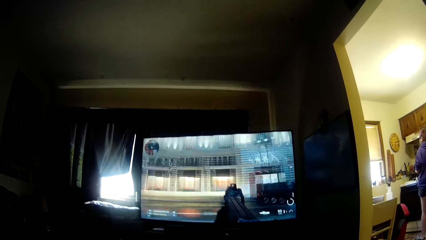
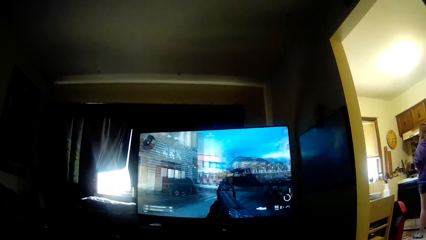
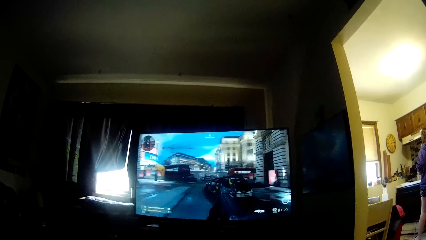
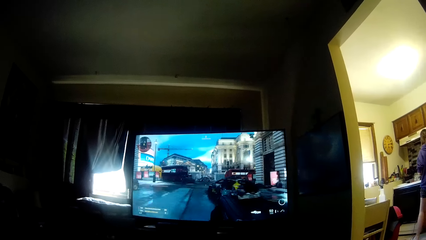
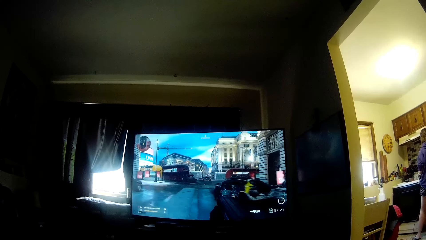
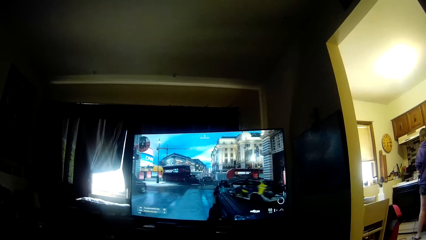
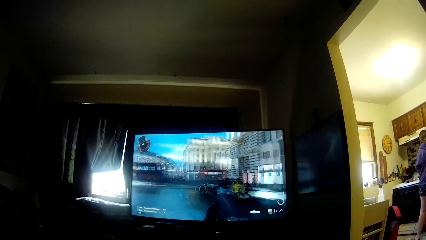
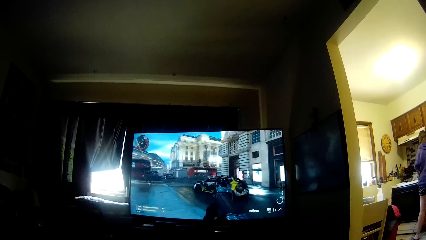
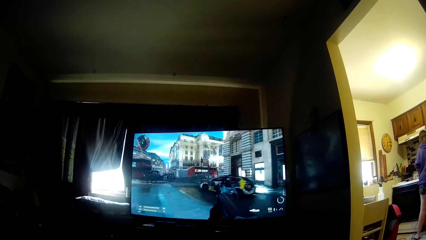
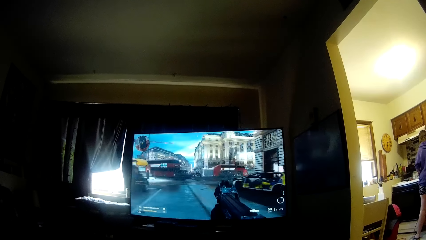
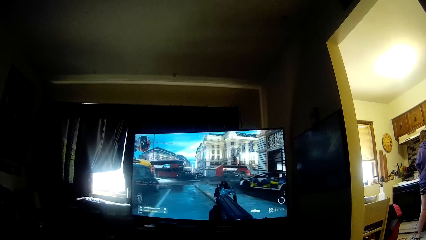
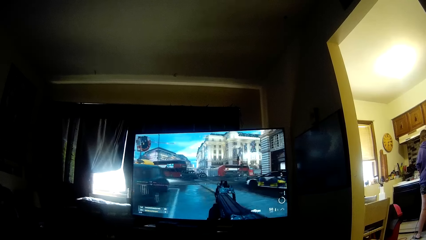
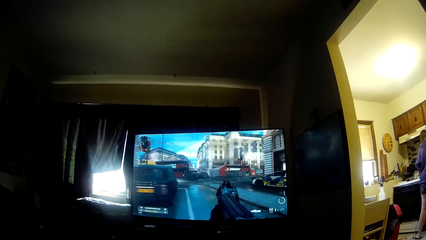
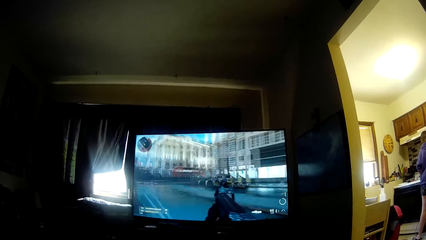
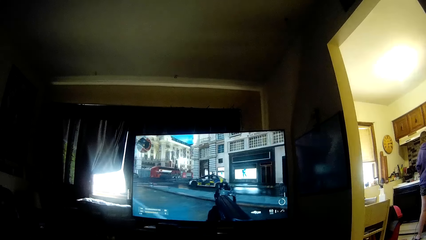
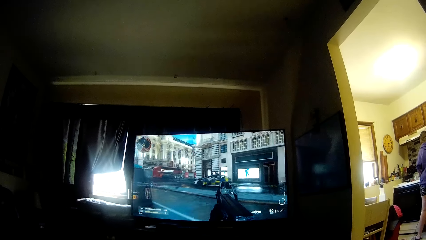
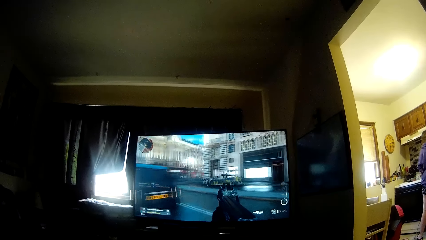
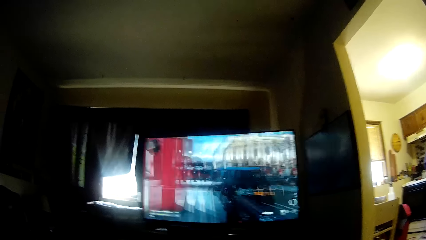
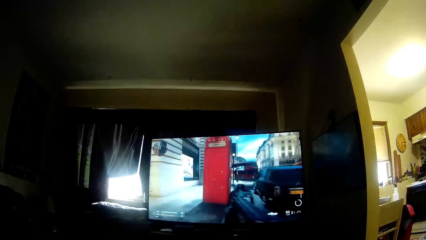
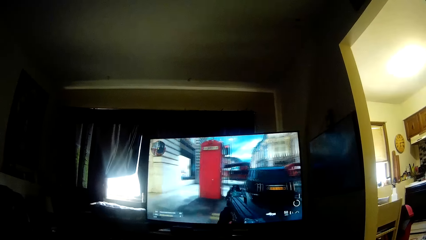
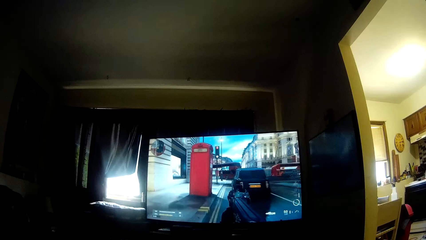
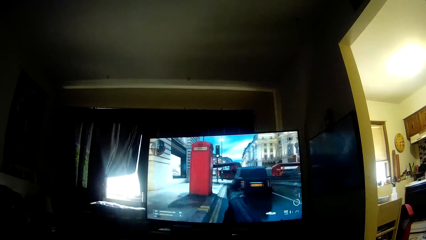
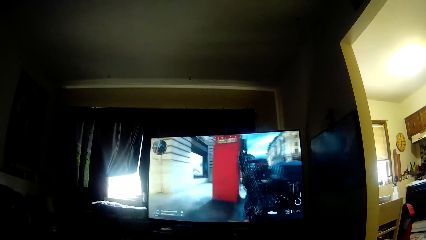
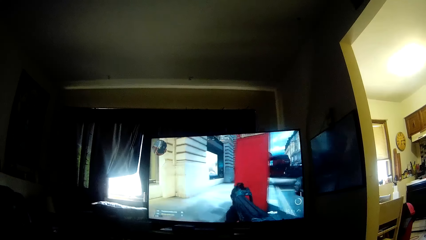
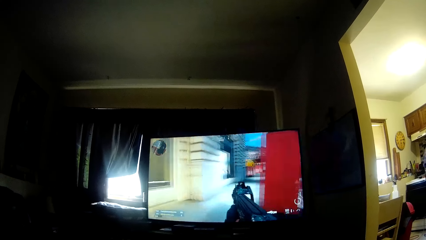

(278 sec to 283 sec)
The woman adjusts the wire on a platform.

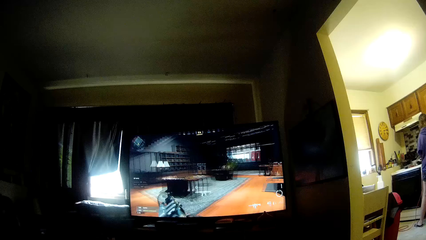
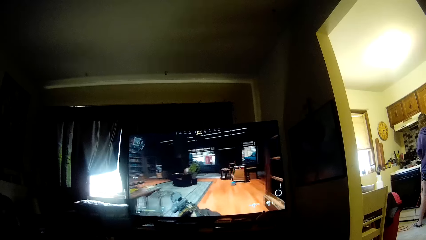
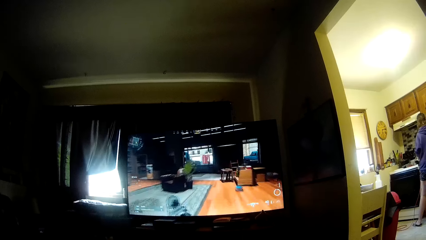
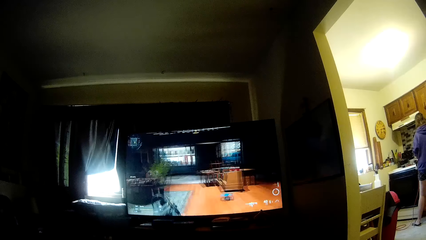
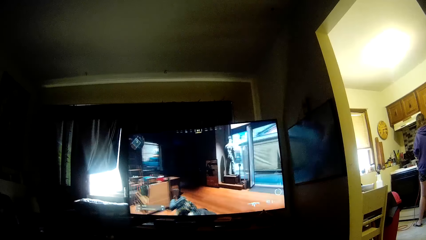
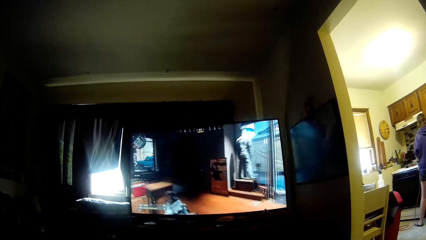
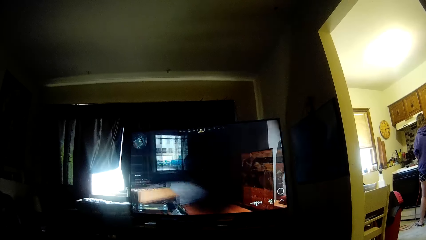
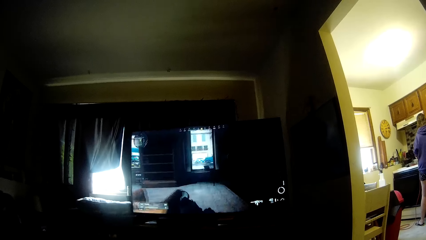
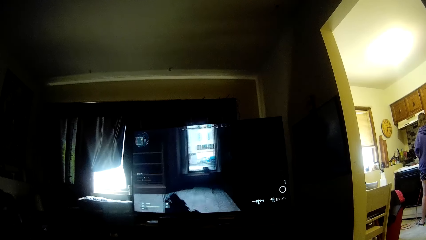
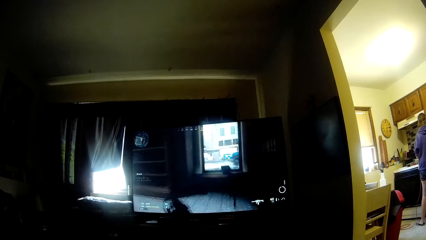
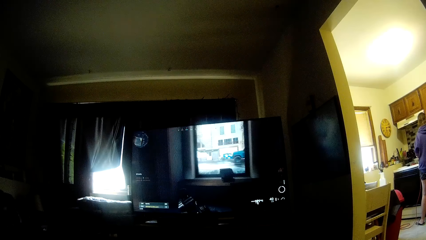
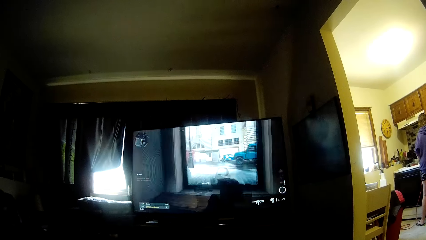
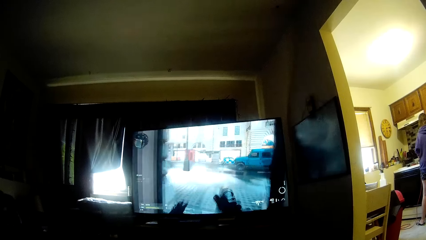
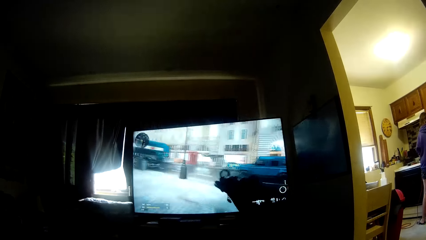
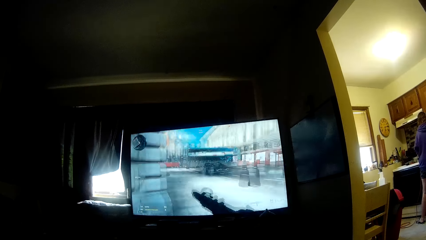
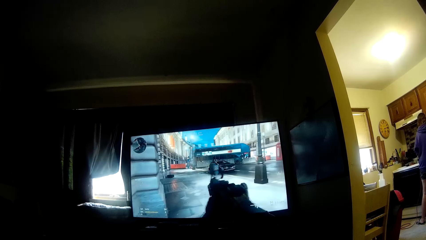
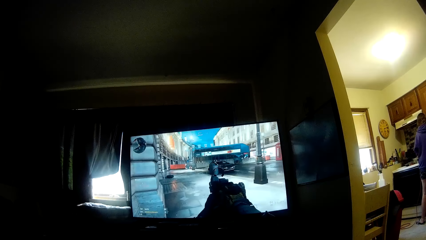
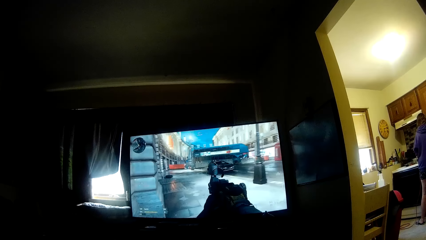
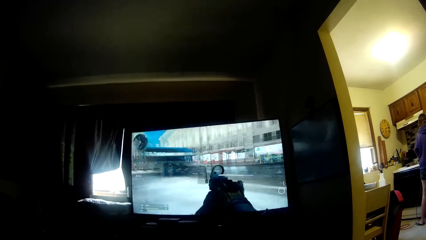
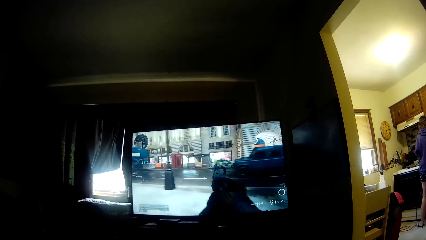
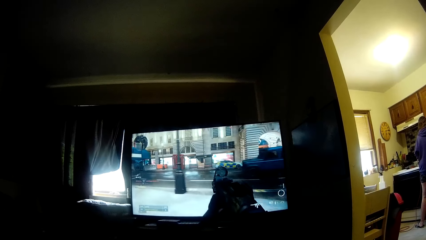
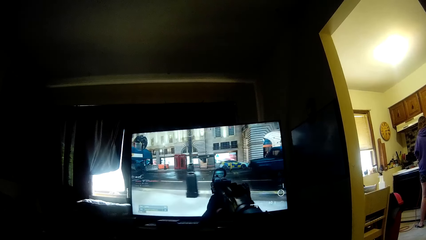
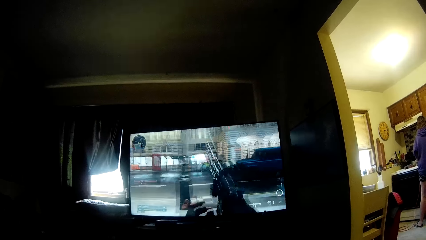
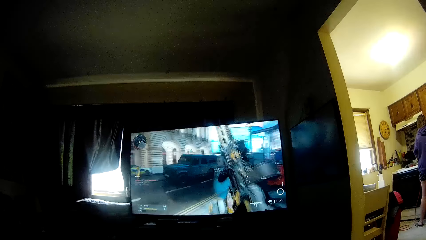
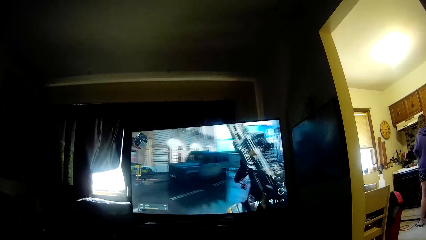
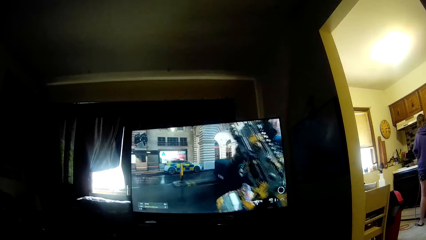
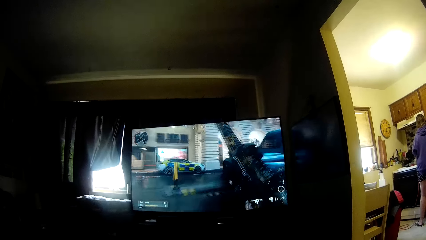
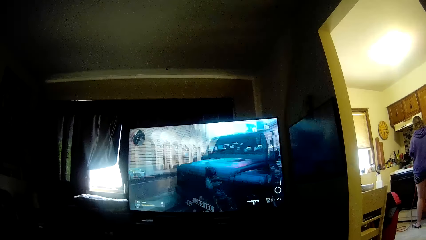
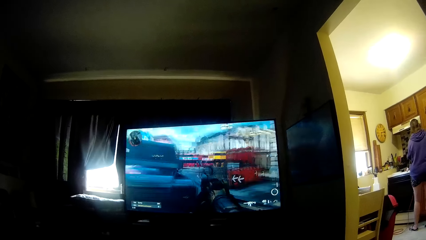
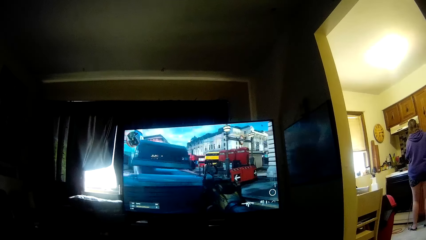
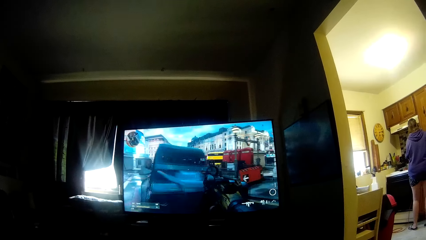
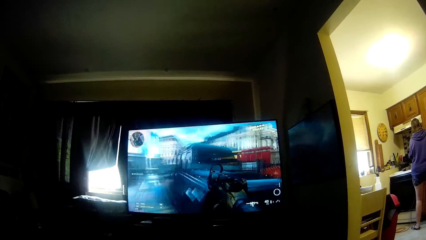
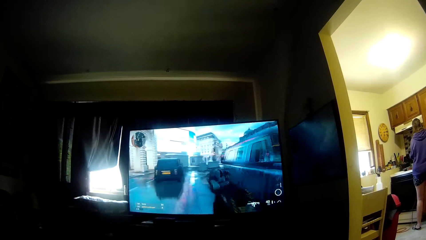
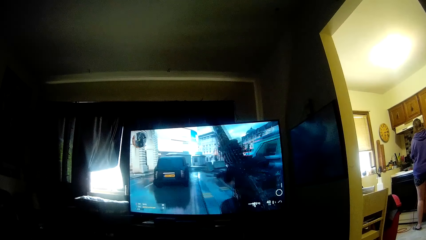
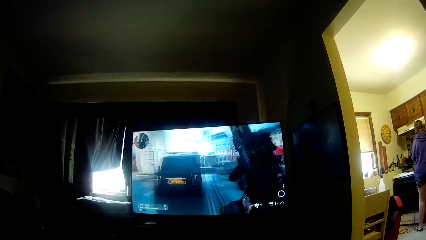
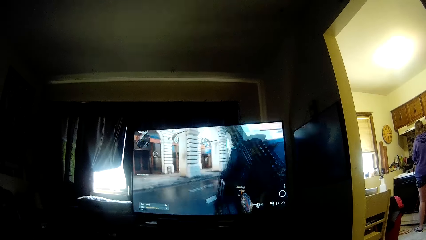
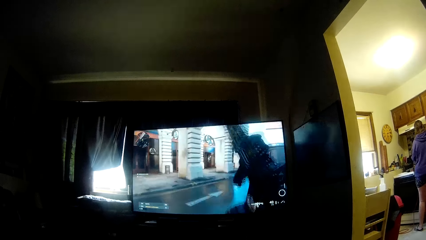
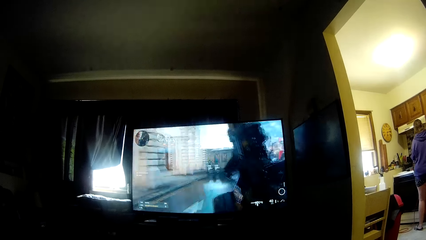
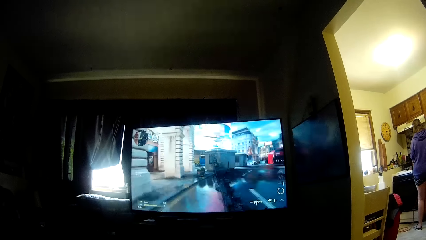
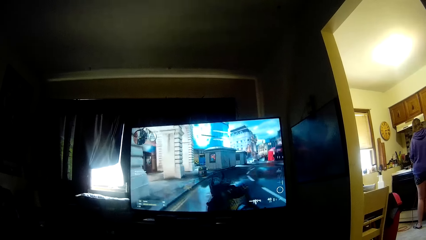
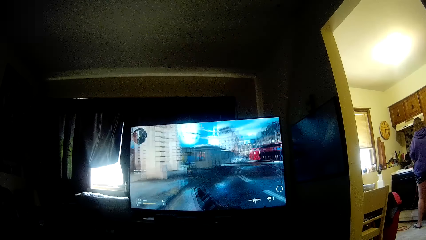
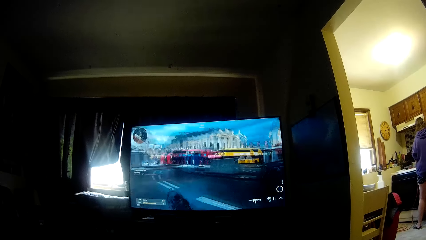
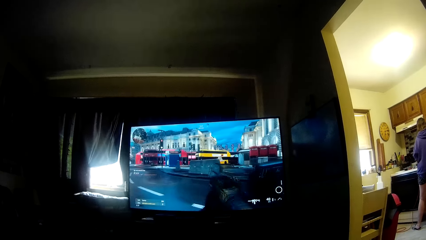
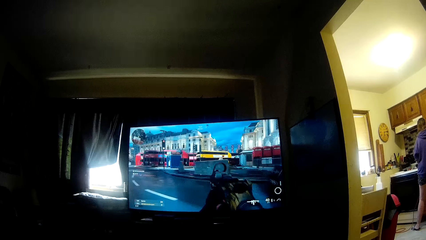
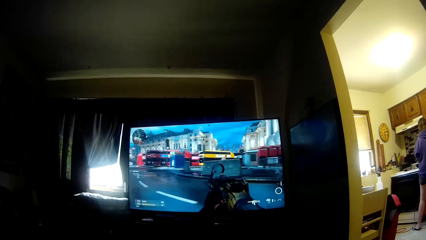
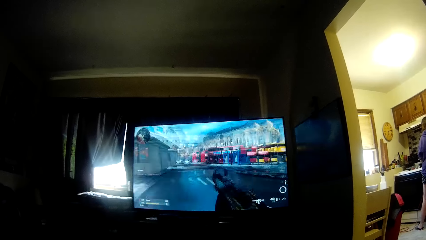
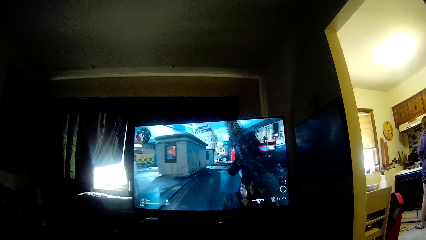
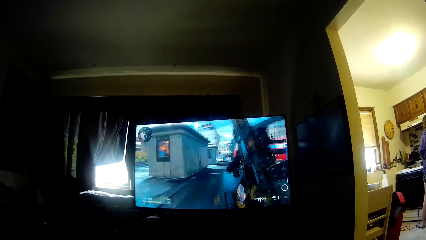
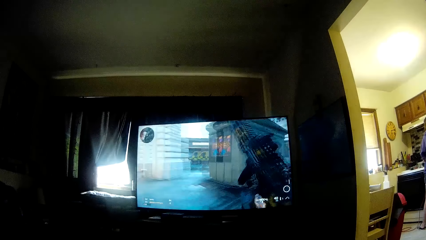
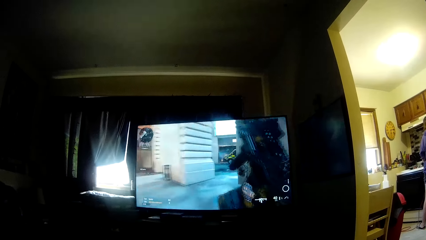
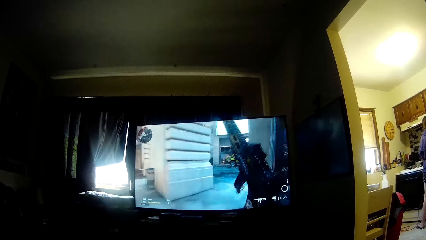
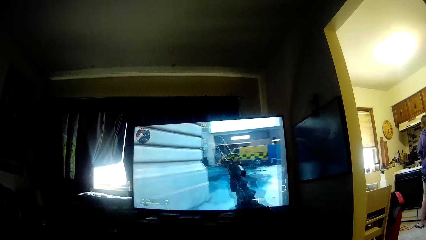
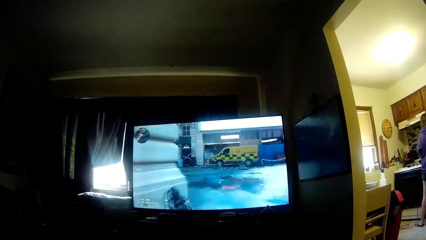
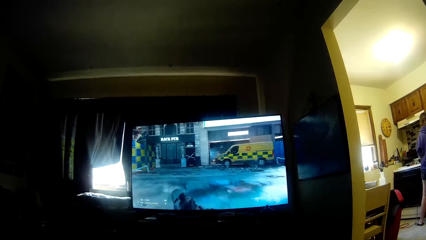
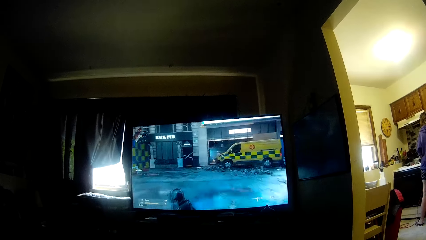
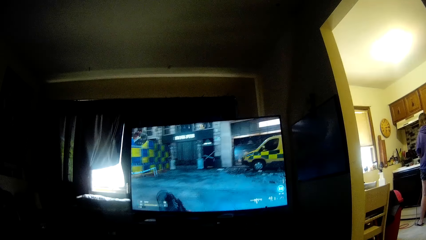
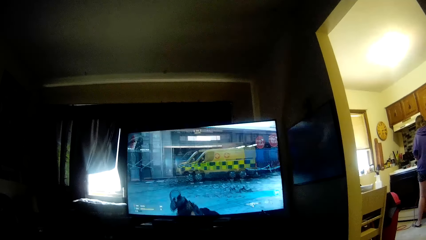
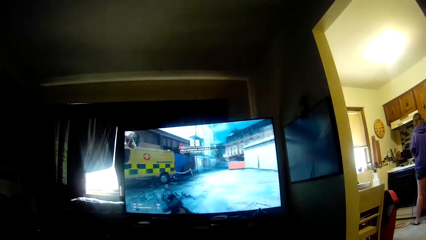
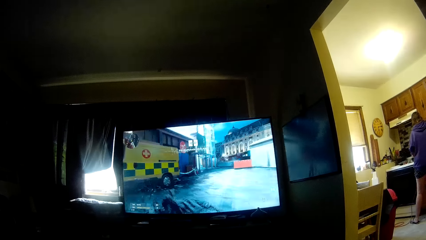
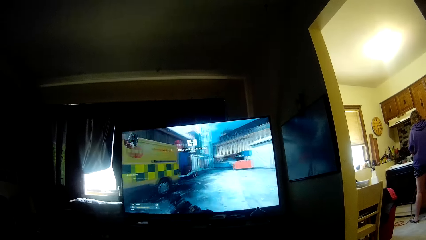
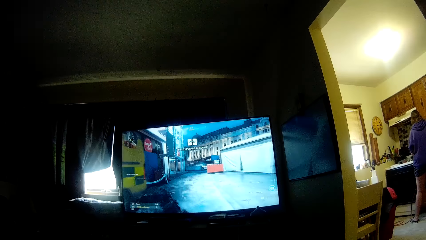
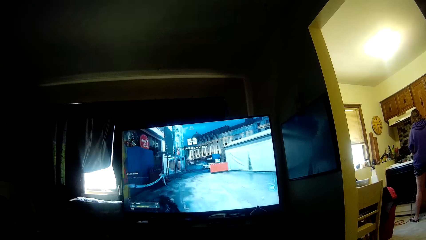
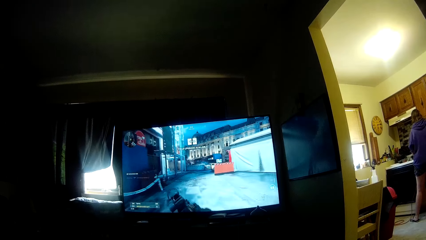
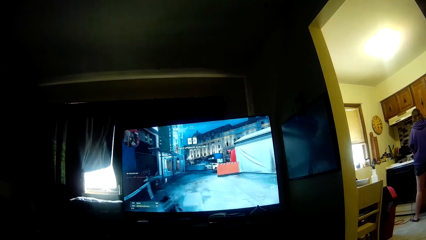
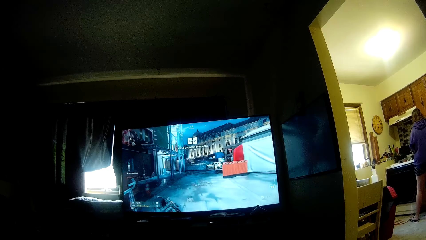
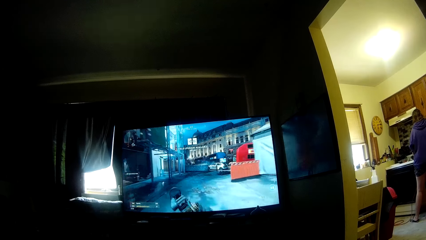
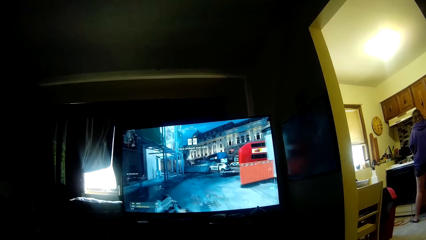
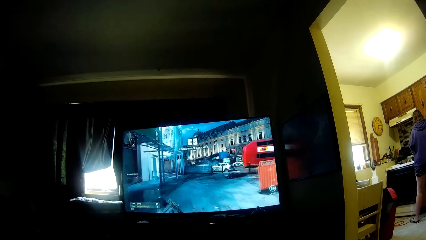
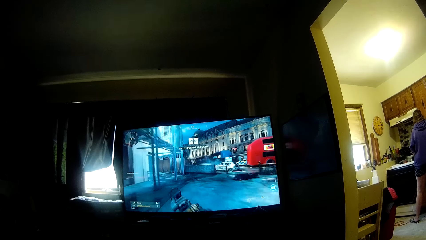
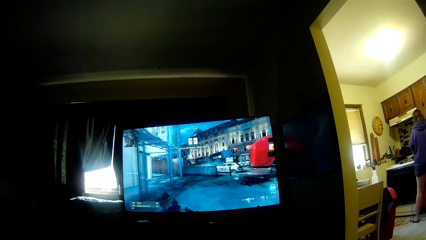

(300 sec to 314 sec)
The camera wearer is playing a video game. A woman moves a cable in the hand. The camera wearer is playing the video game.
